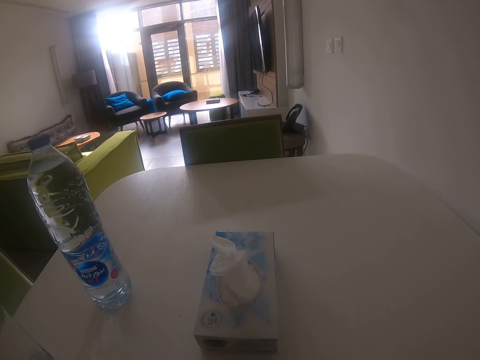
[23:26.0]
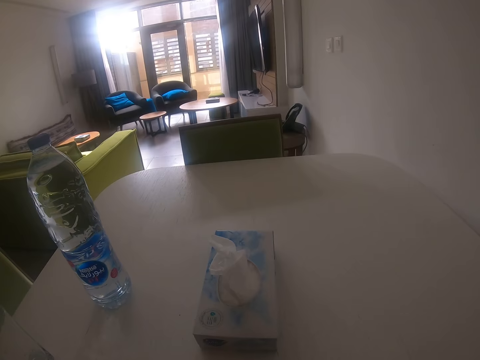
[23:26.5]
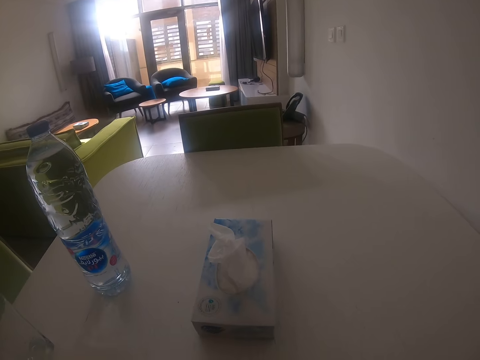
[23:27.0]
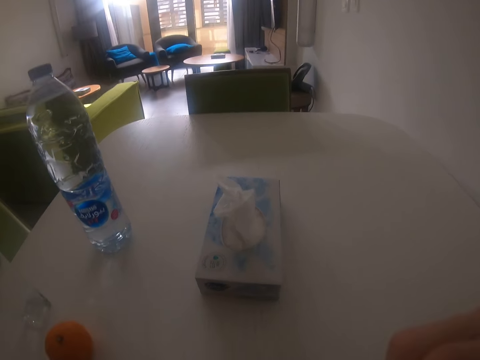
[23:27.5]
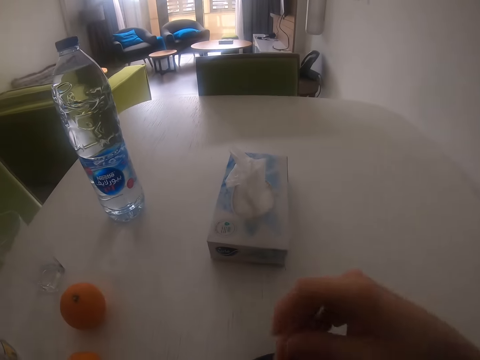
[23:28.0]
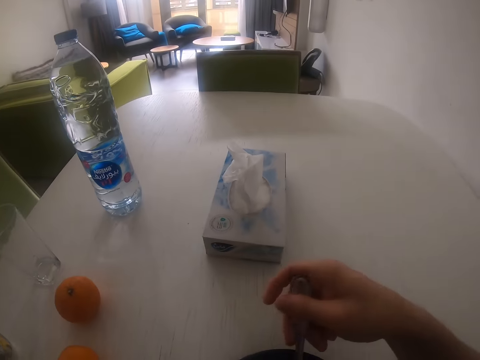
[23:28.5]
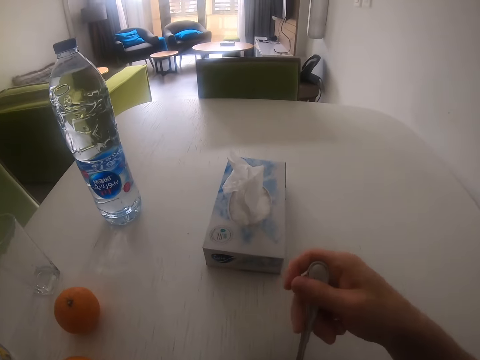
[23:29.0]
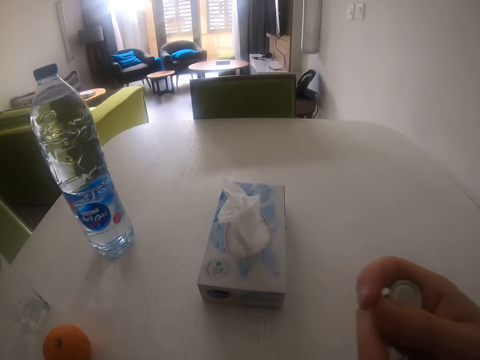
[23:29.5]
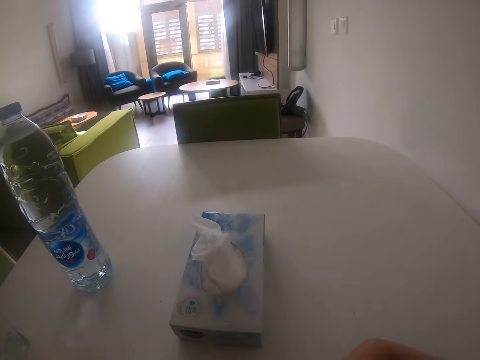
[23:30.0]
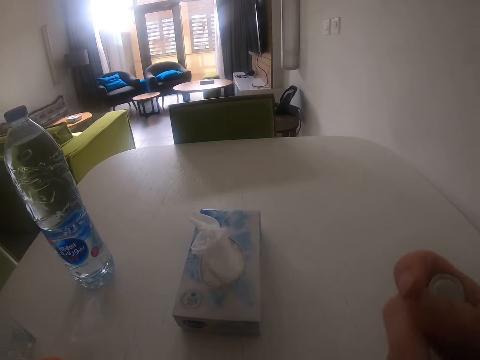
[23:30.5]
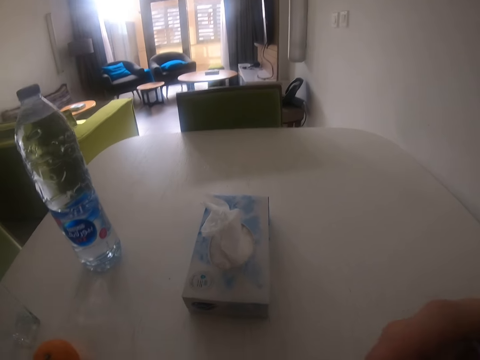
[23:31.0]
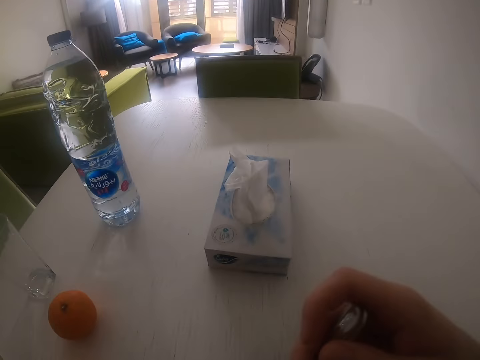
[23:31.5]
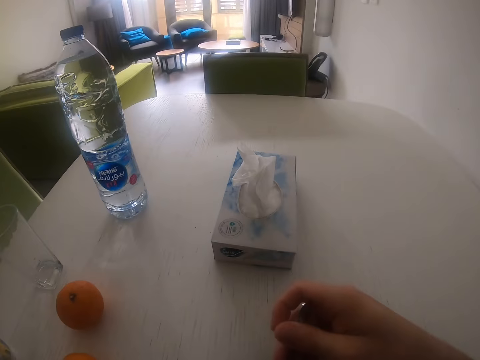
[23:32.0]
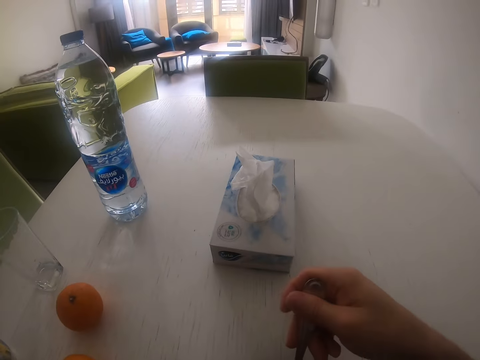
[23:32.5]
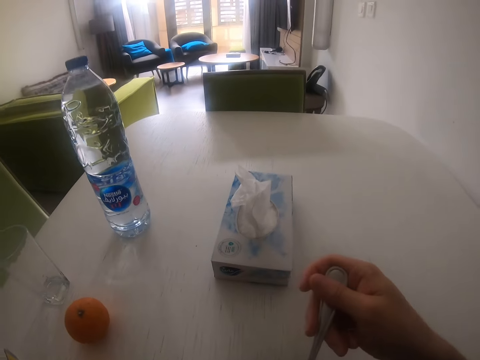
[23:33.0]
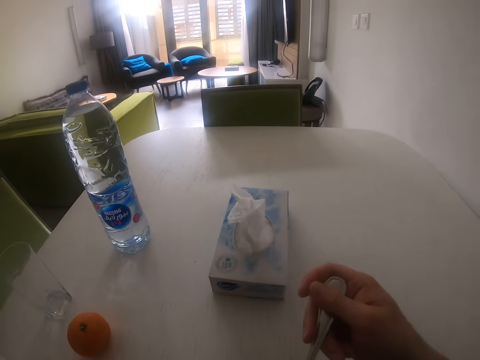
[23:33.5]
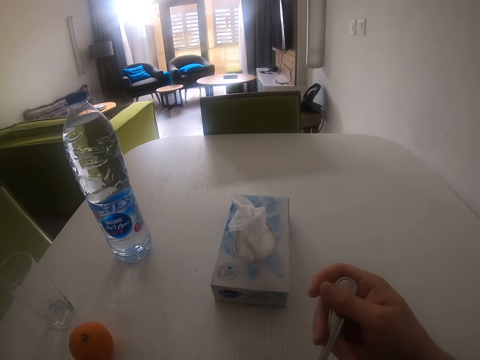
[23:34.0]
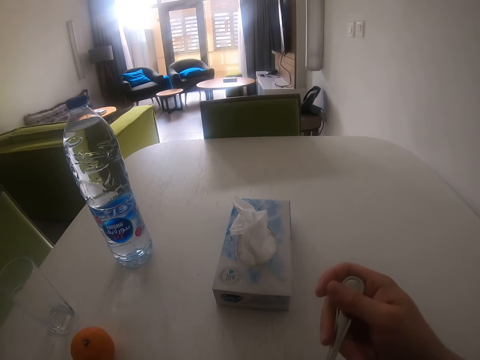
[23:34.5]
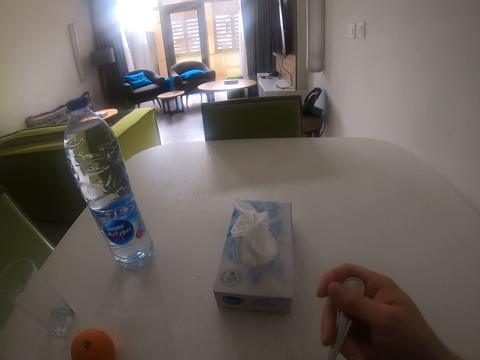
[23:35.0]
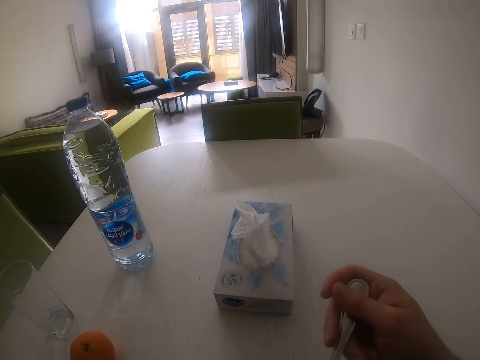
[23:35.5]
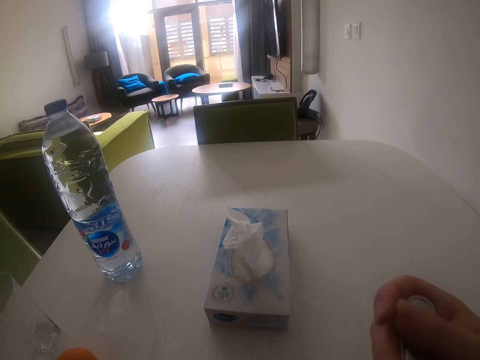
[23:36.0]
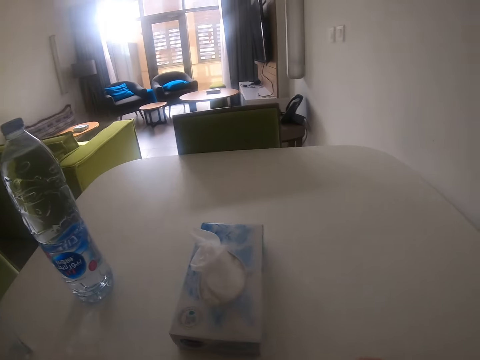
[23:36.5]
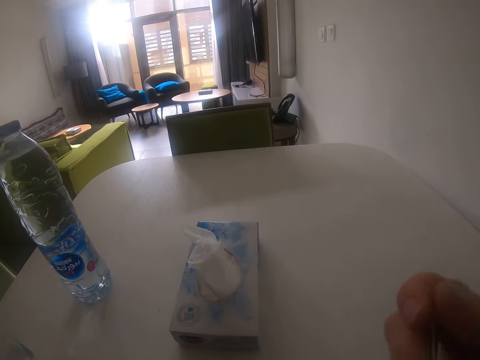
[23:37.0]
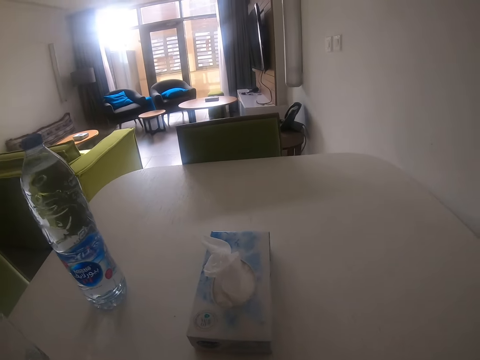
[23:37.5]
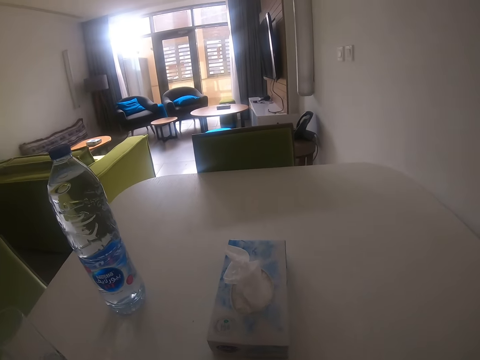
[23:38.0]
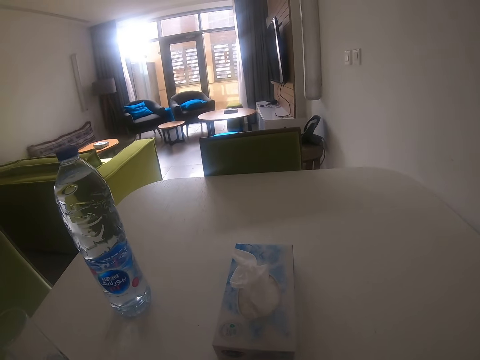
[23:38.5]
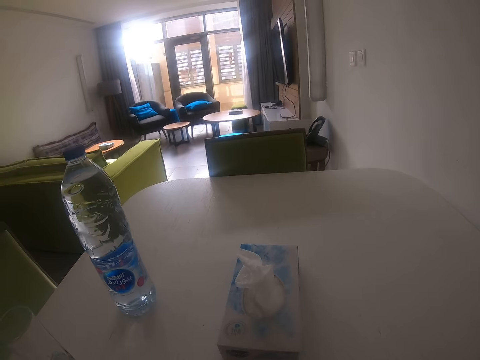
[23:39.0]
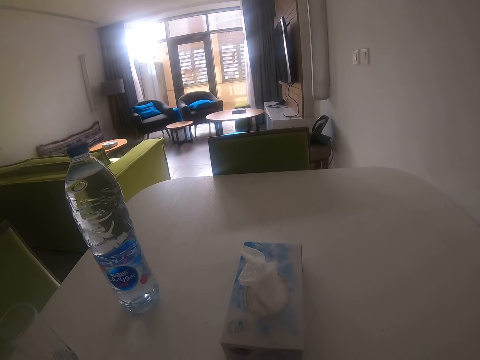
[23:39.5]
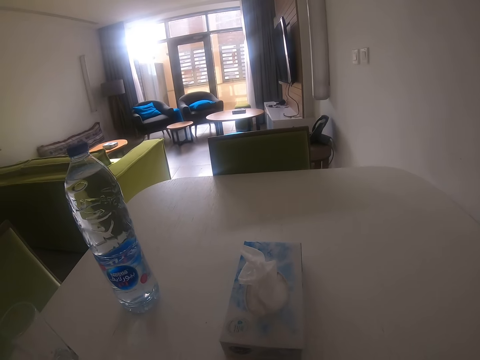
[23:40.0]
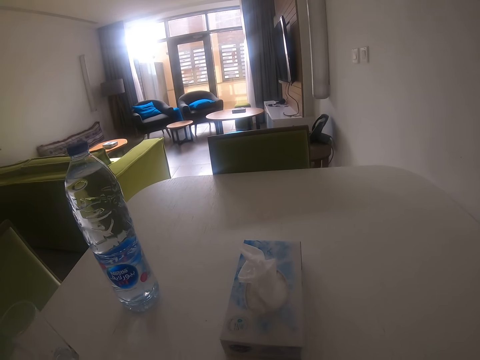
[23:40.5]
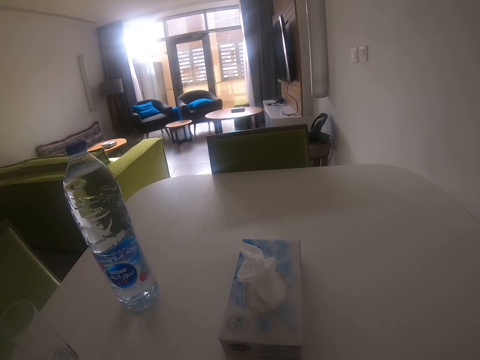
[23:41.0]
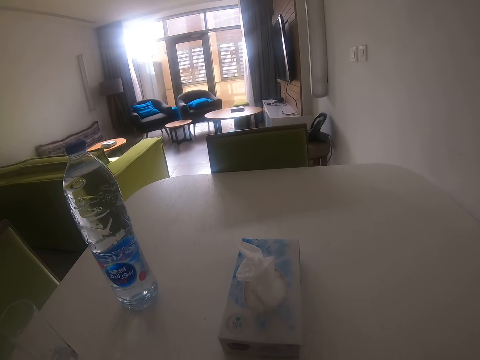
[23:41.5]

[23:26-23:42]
The camera wearer moves the spoon and lifts the spoon. They look around. They move the spoon. They look around. They lift the spoon and shake the spoon. They look around. They lift the spoon. They look around.

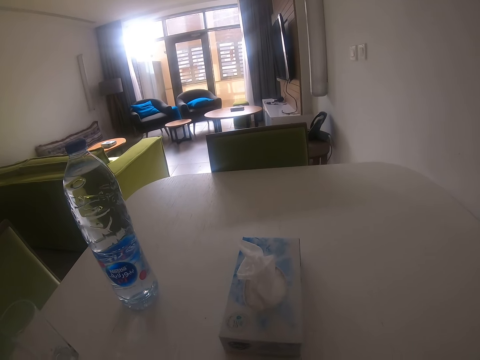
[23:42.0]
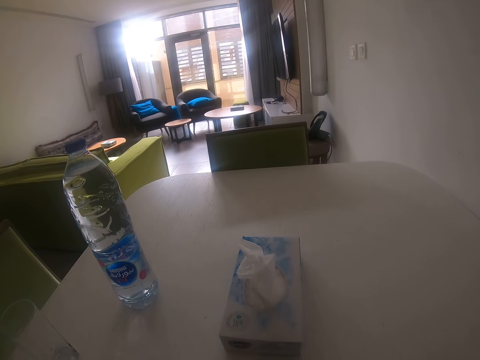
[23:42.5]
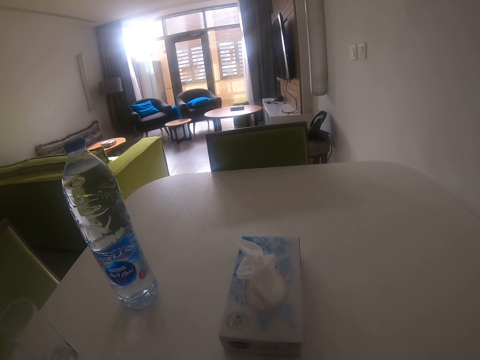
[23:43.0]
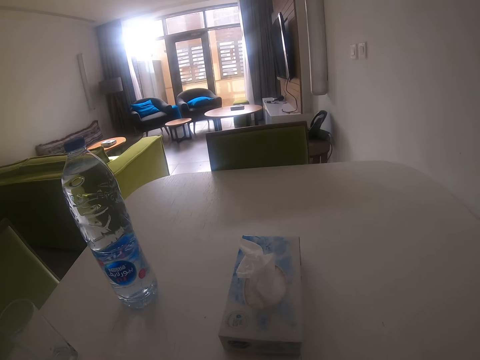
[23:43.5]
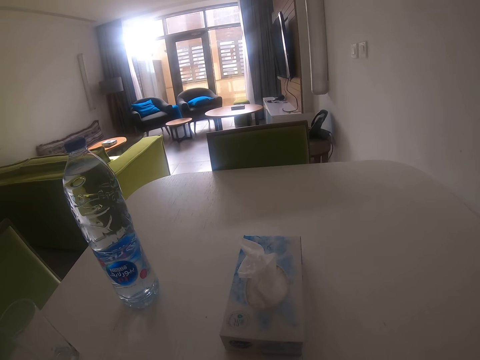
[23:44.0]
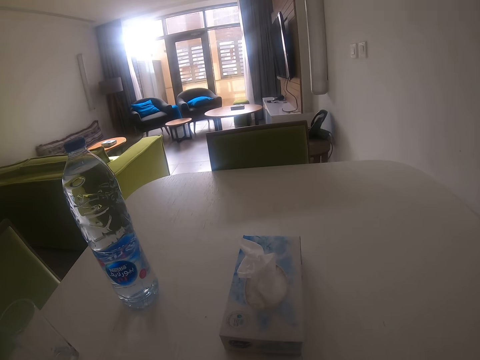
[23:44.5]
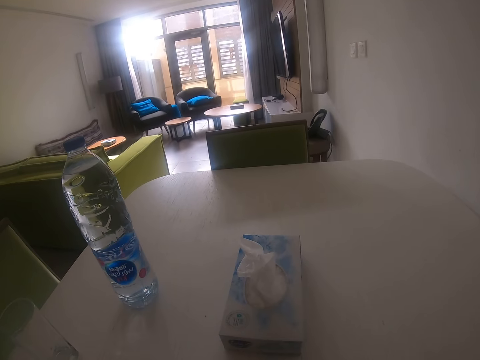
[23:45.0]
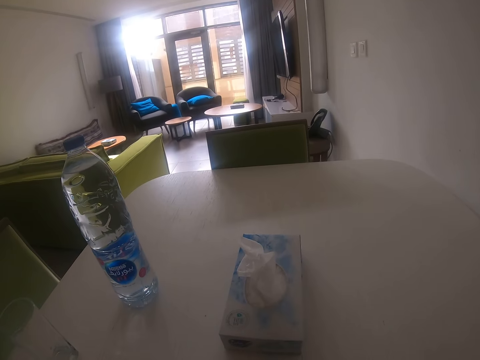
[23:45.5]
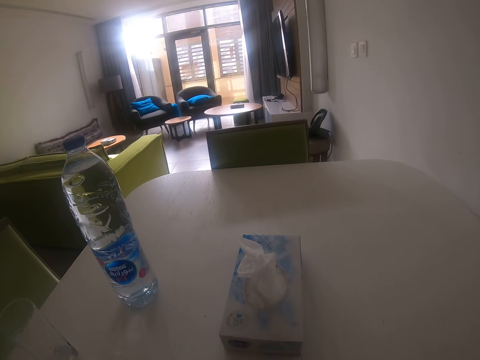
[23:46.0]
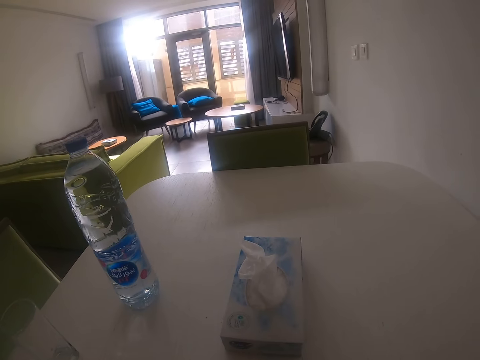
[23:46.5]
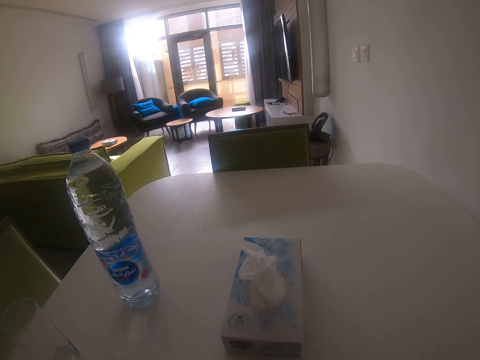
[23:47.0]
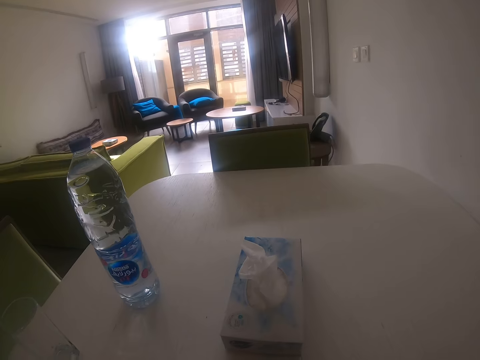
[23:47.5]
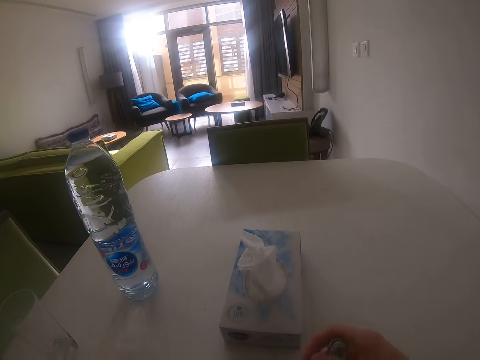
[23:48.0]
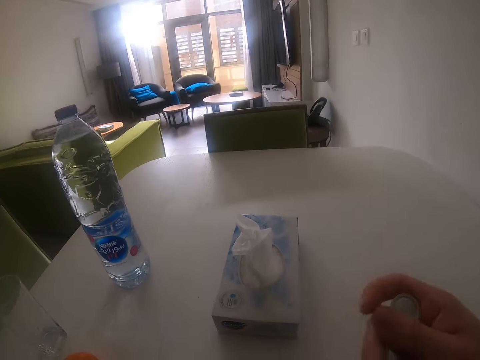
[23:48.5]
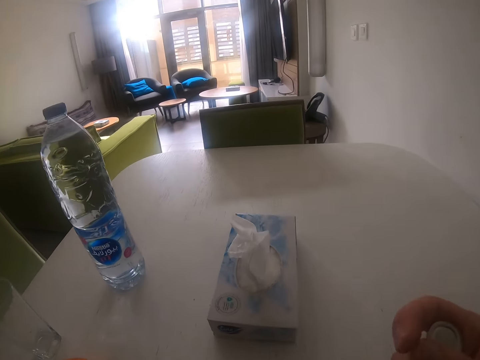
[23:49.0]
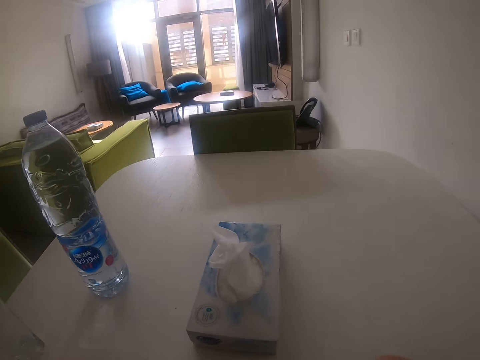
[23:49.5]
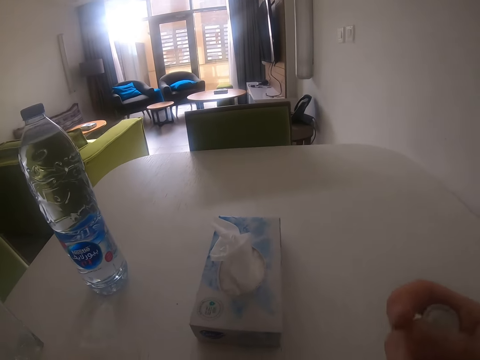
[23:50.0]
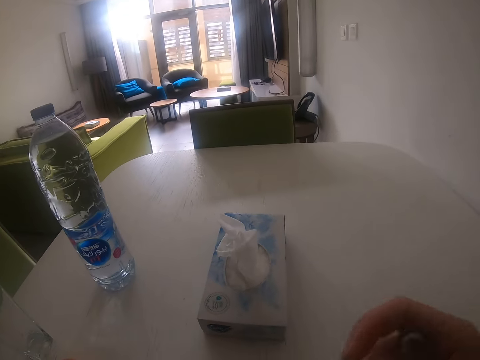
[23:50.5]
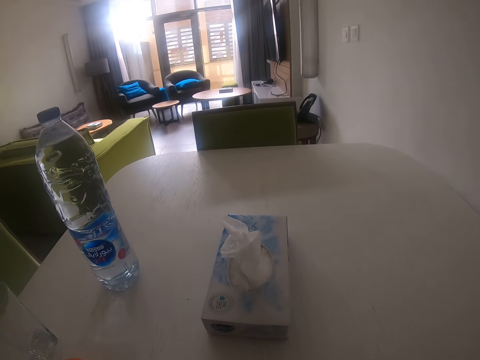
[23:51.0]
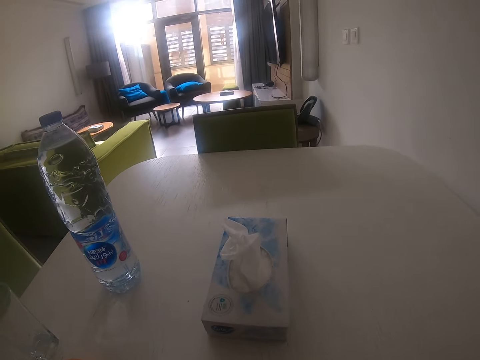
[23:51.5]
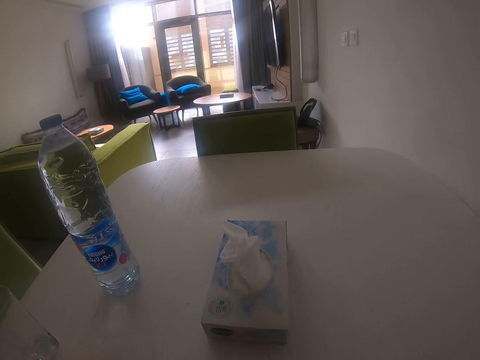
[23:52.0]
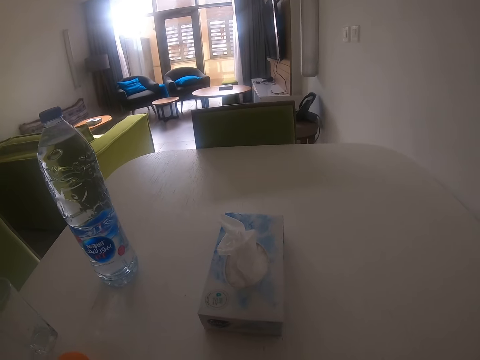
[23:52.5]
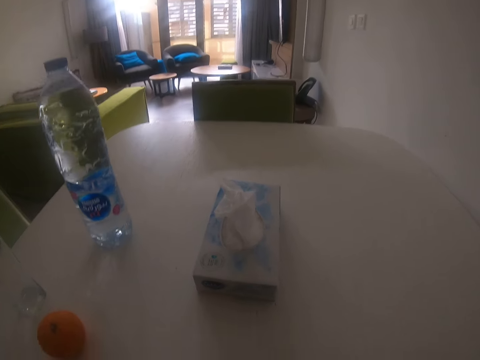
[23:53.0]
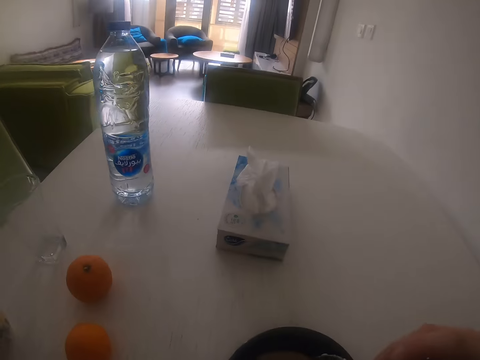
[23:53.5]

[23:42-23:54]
The camera wearer lifts the spoon. They look around.
